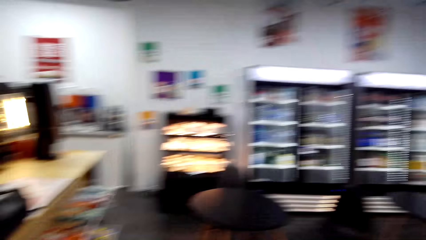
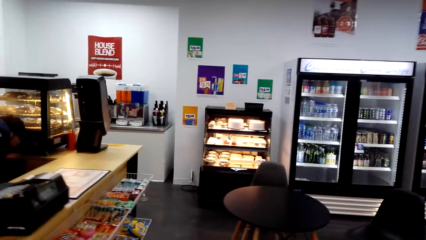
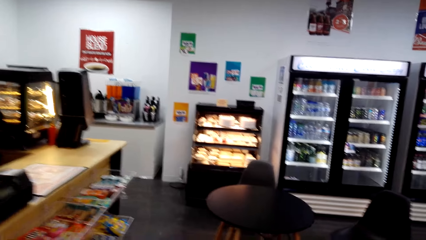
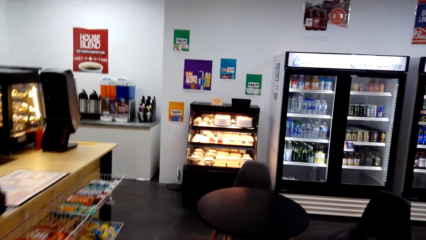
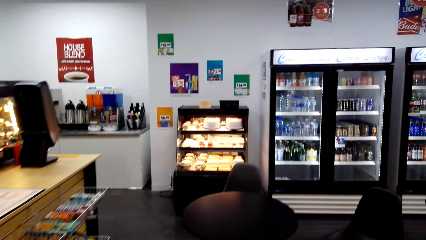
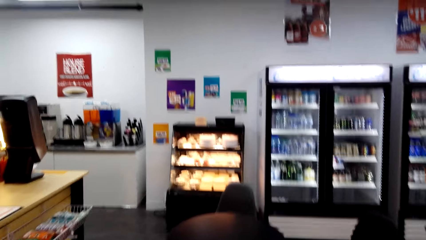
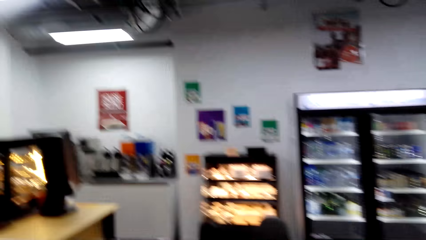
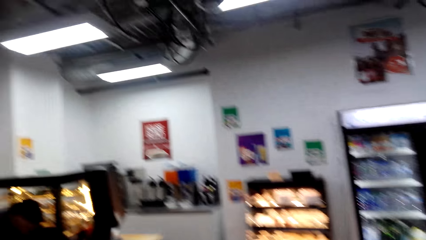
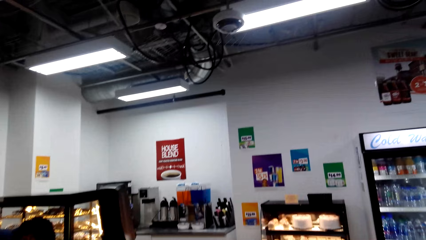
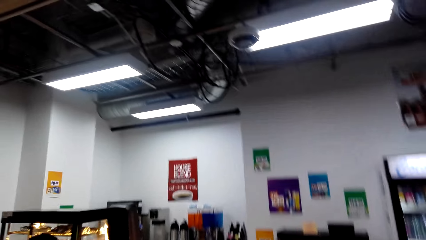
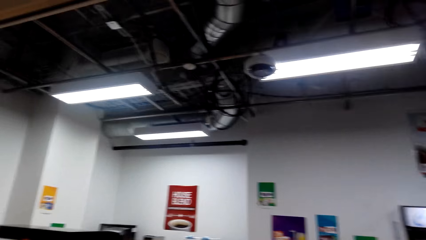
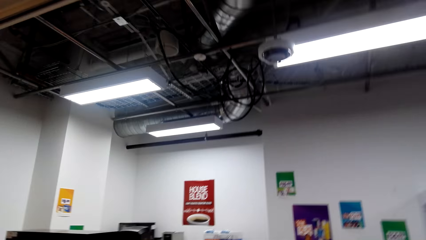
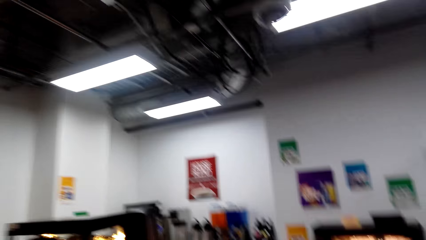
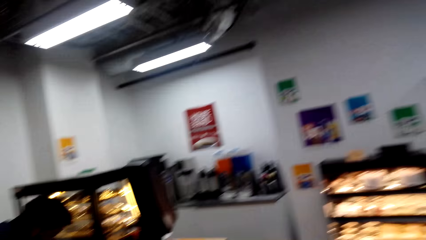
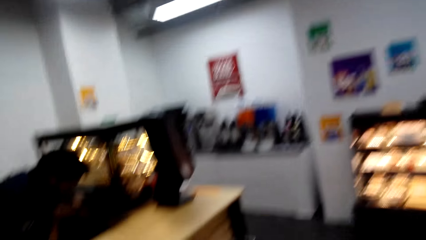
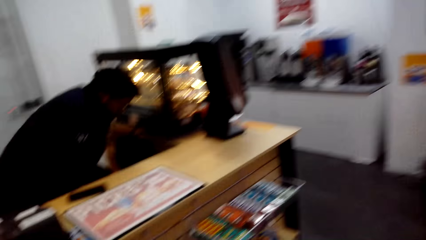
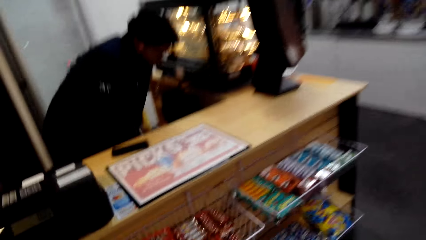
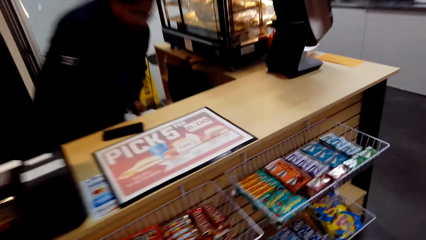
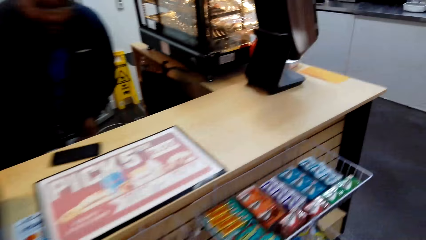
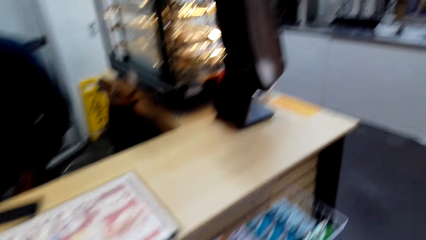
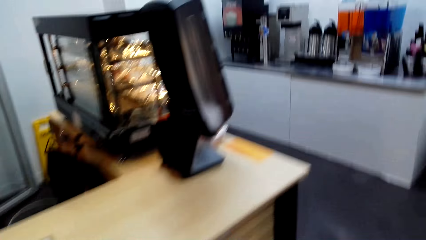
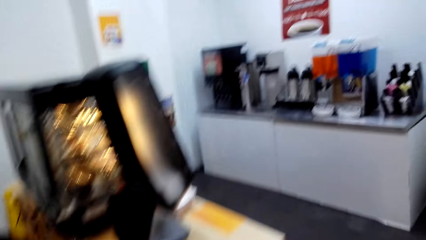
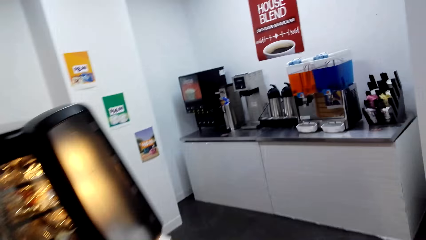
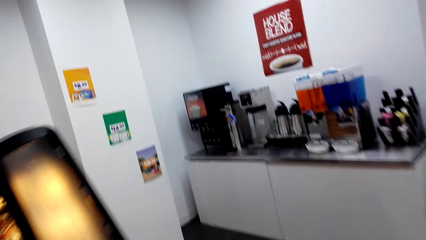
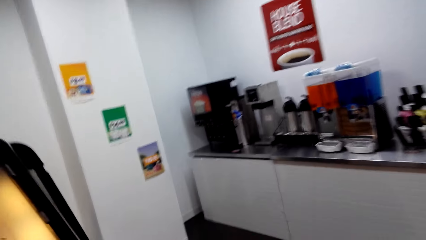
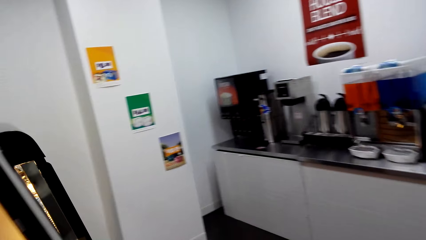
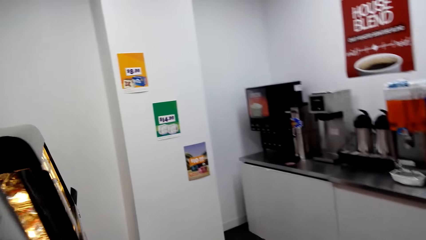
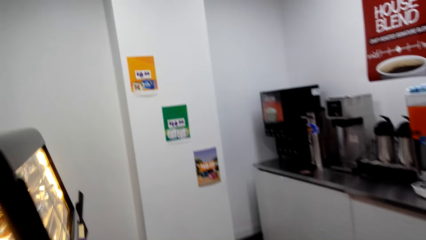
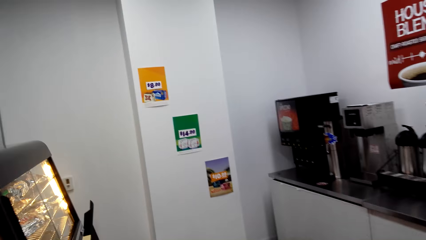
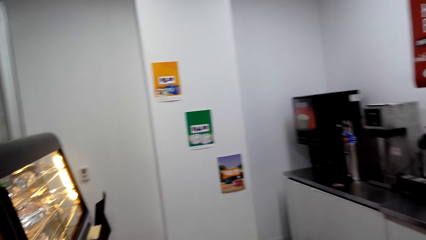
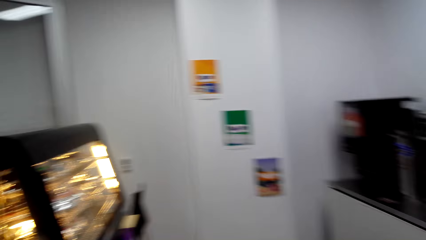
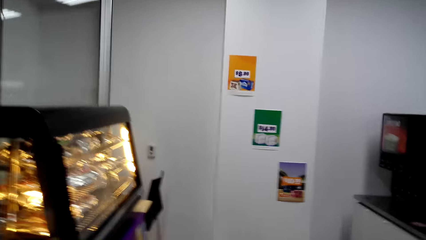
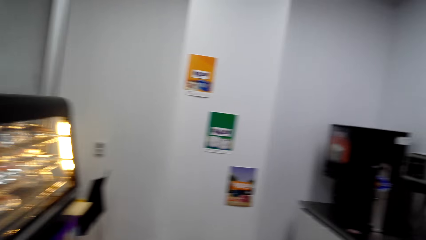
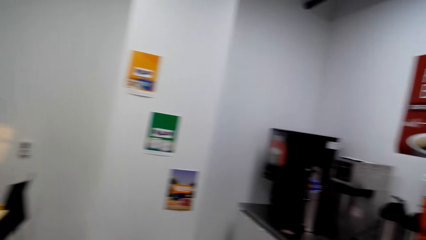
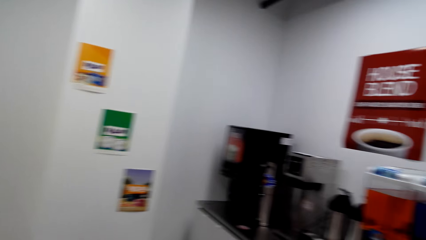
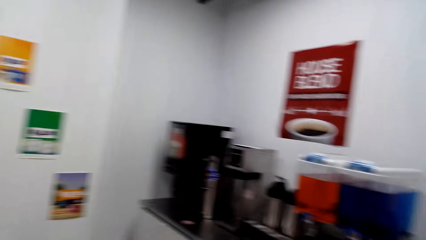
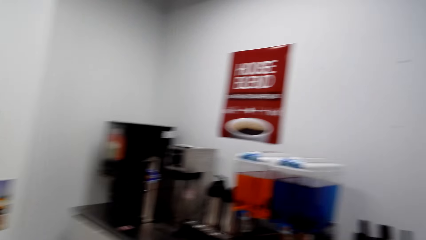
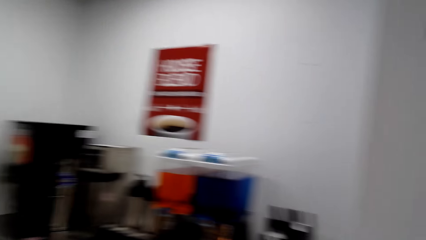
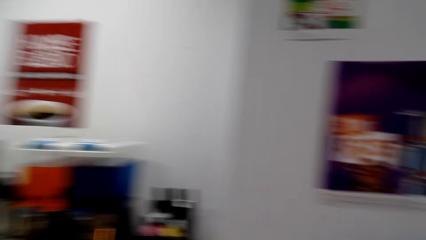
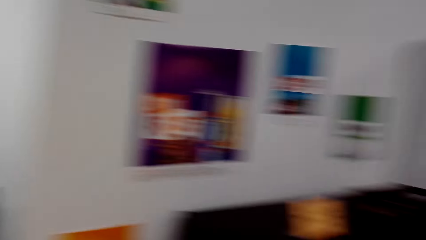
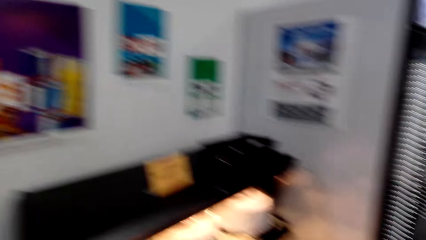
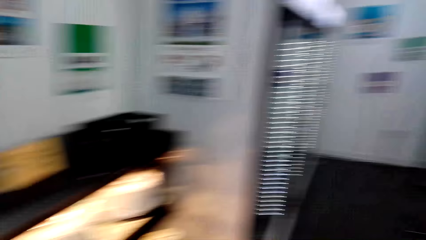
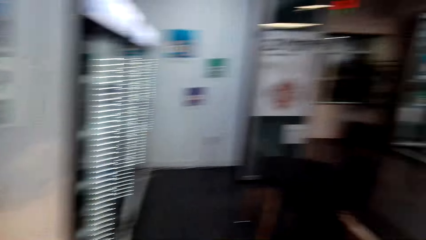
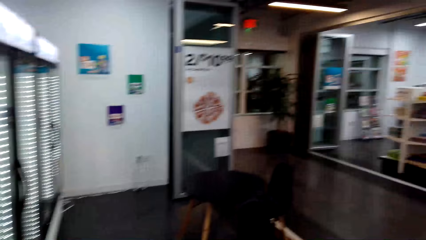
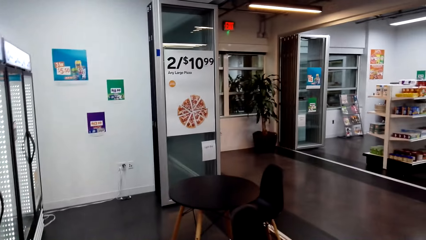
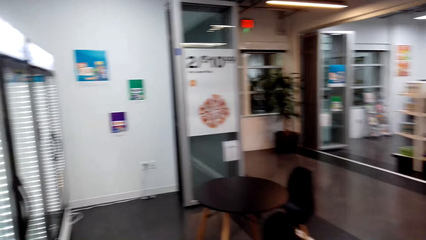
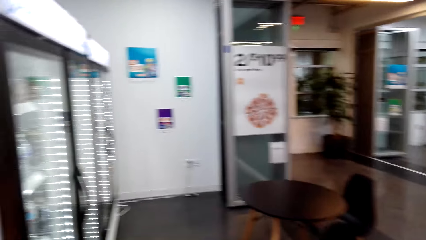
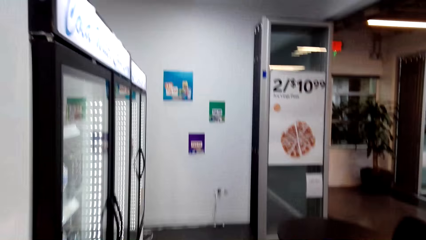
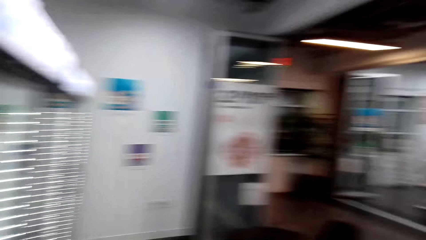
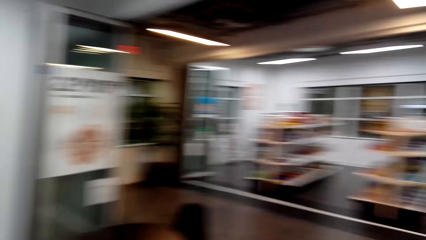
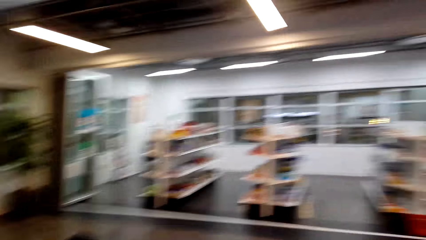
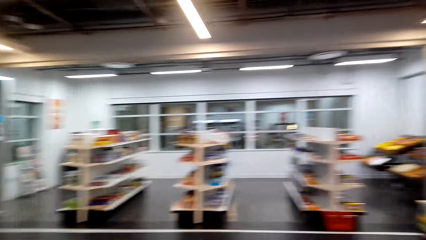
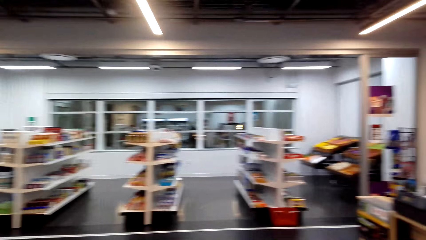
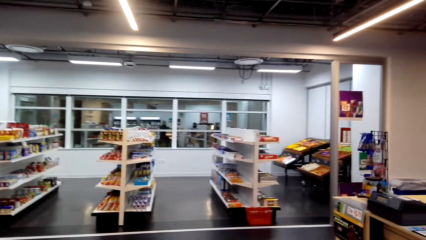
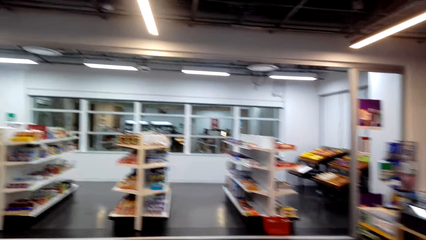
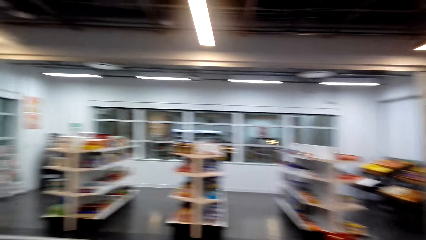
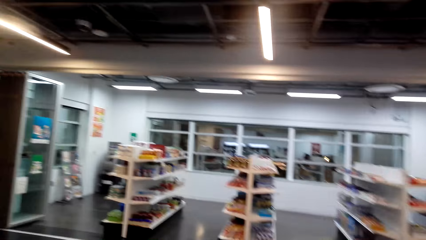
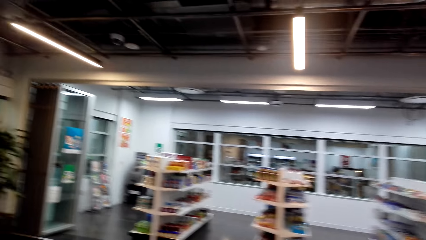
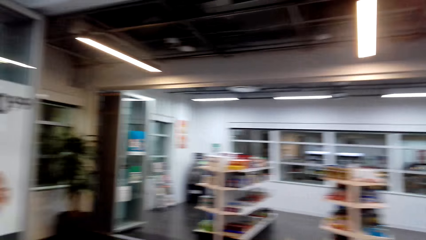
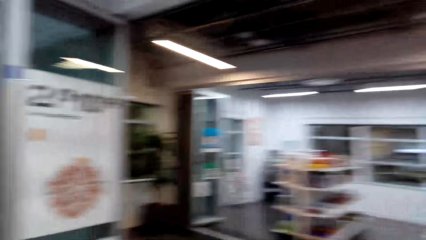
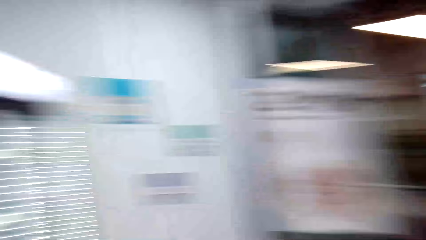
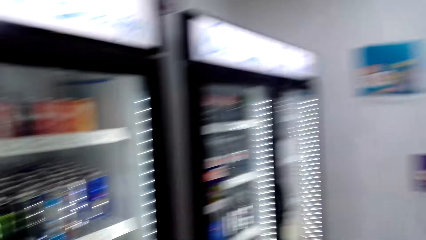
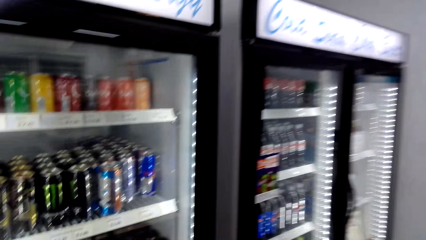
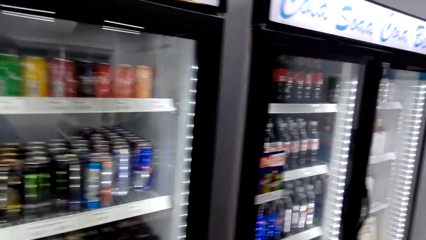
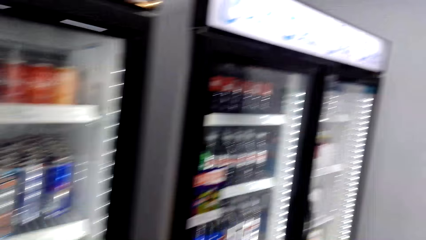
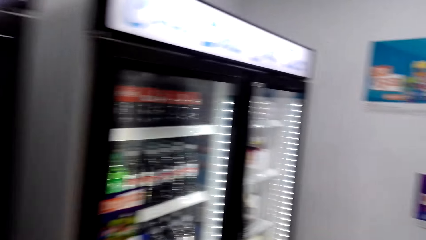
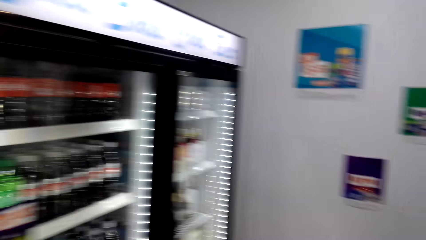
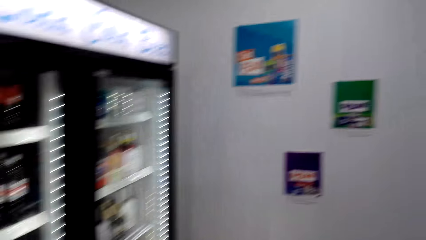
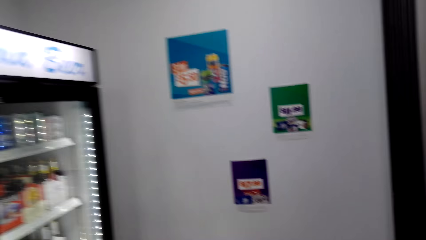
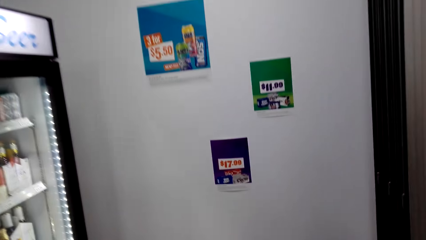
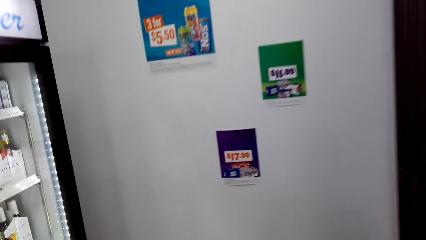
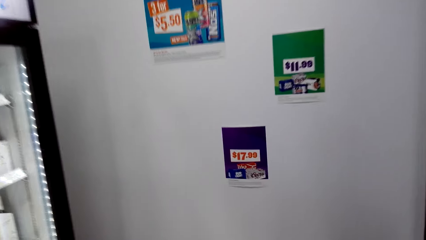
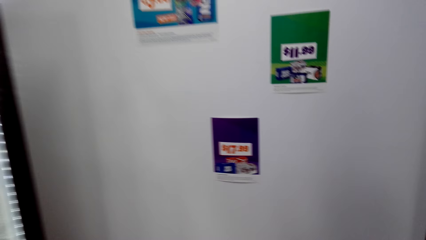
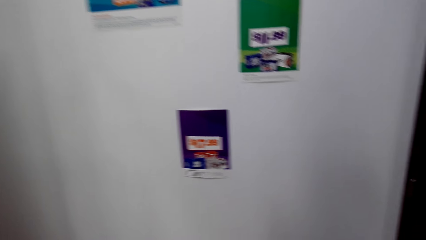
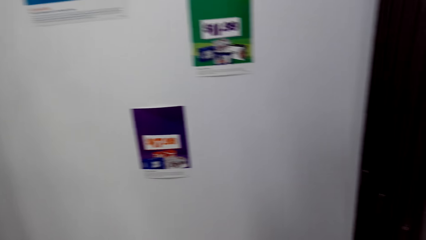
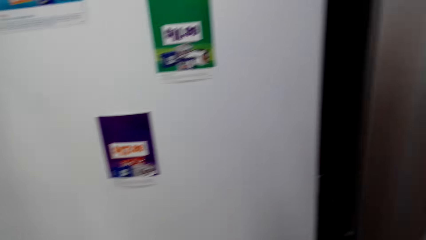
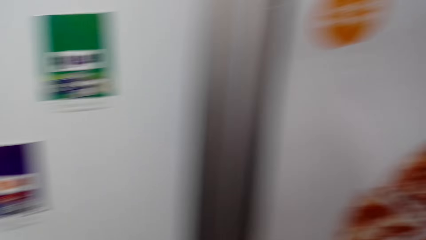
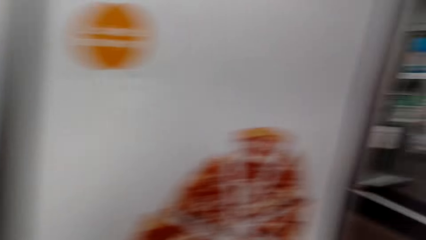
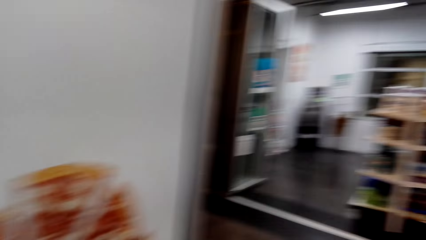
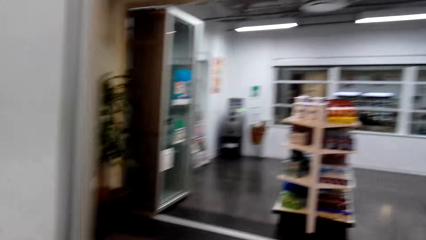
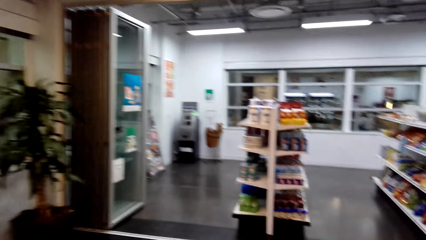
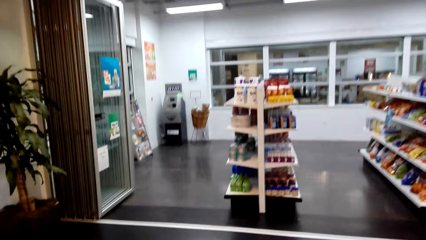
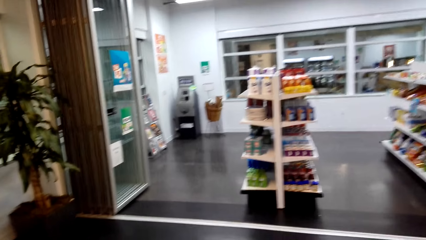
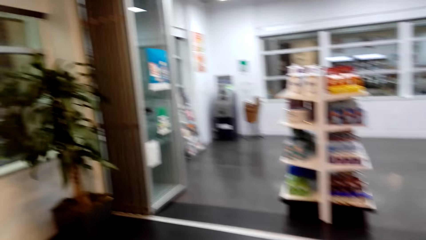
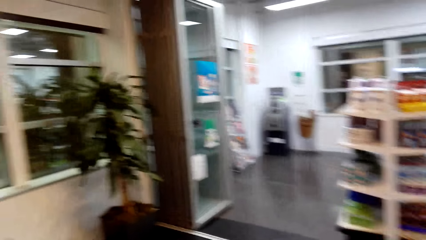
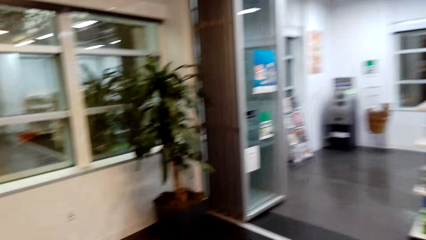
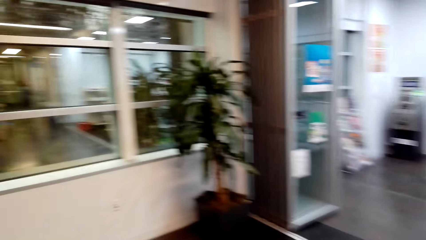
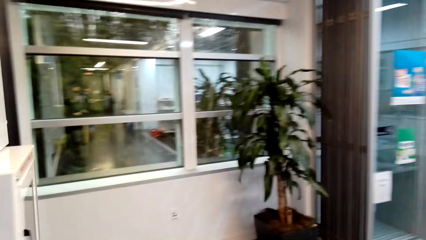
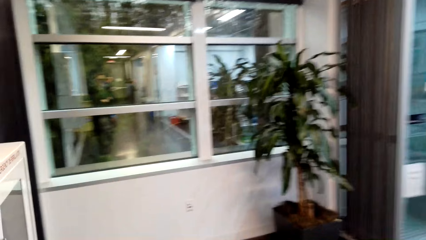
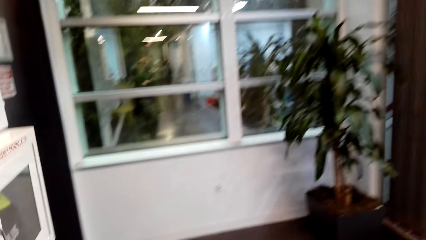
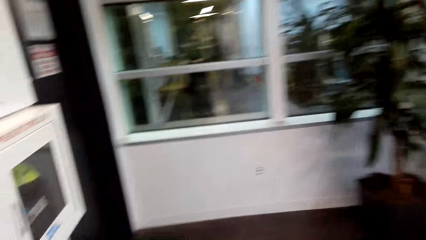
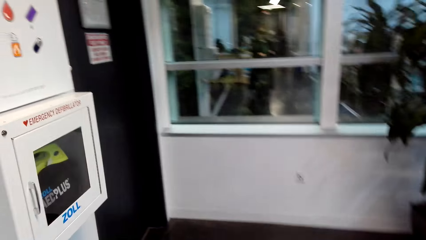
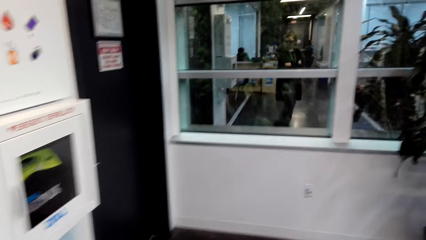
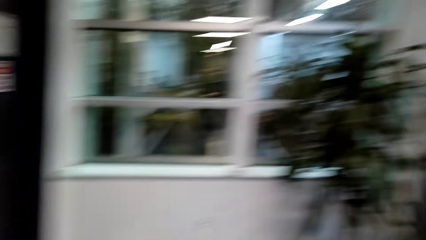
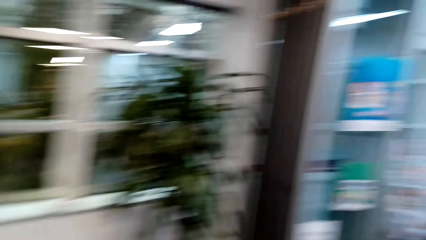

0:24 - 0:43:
A man converses with the camera wearer. The camera wearer walks around the mall. They look around the supermarket. They walk around the supermarket.
